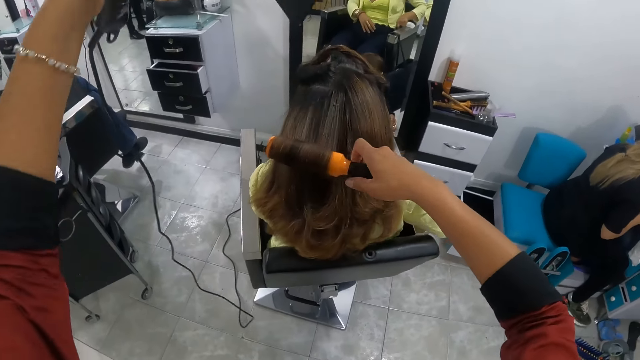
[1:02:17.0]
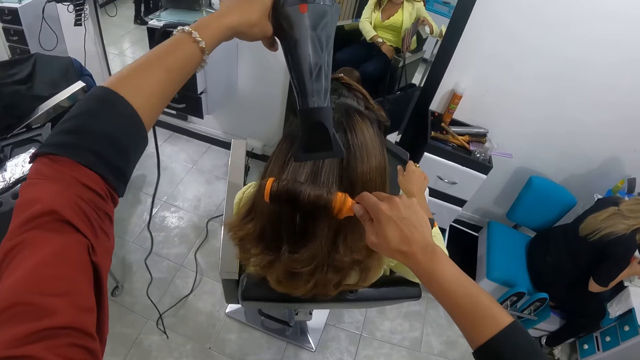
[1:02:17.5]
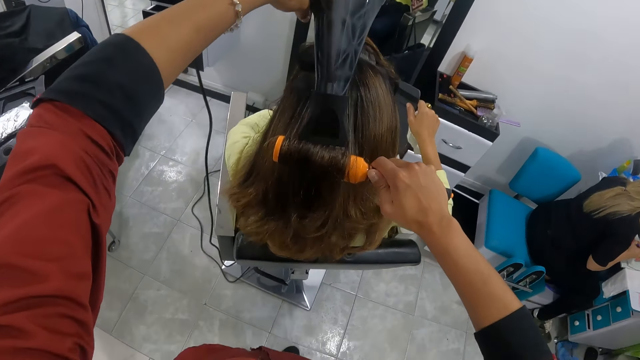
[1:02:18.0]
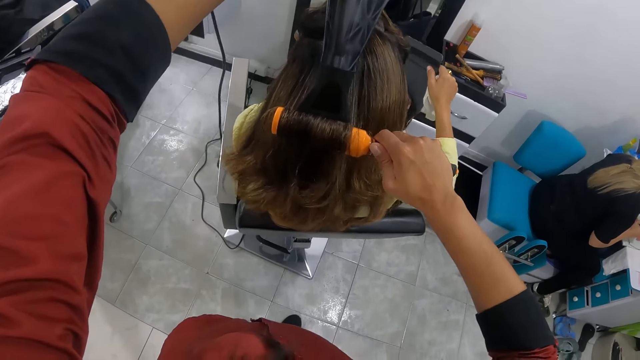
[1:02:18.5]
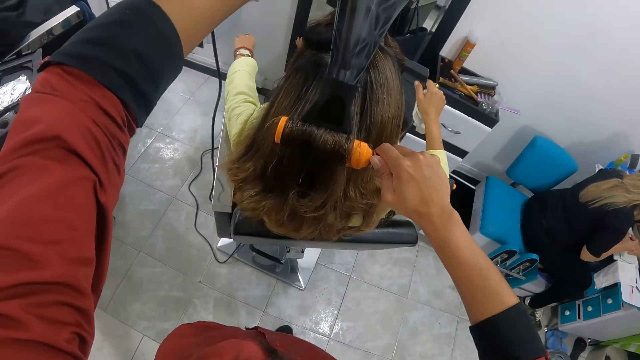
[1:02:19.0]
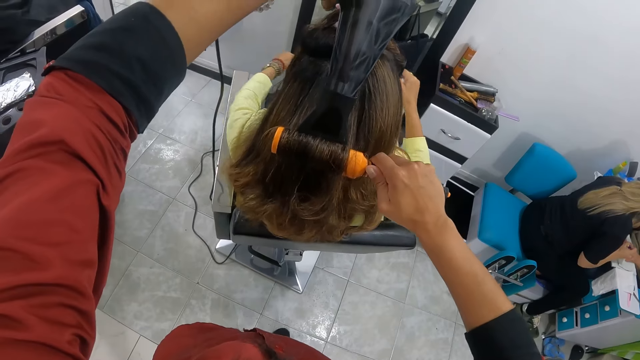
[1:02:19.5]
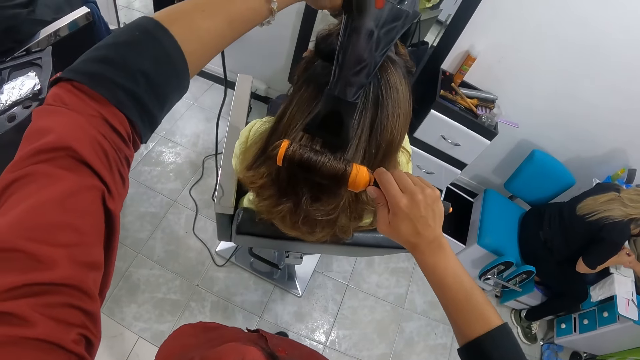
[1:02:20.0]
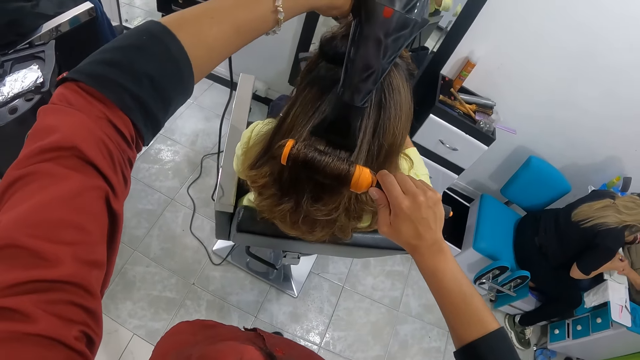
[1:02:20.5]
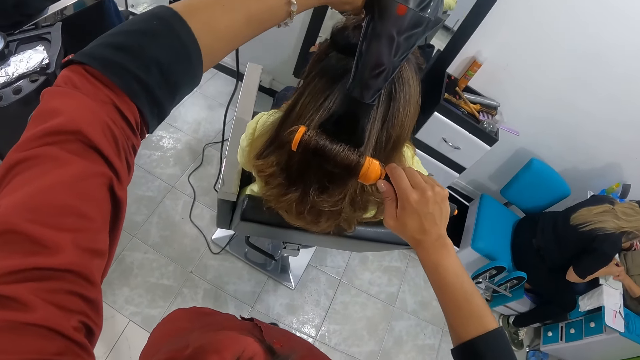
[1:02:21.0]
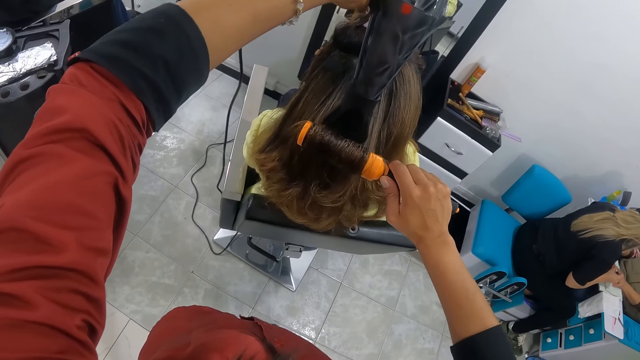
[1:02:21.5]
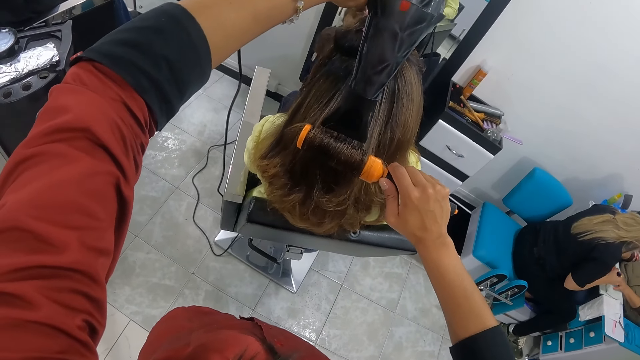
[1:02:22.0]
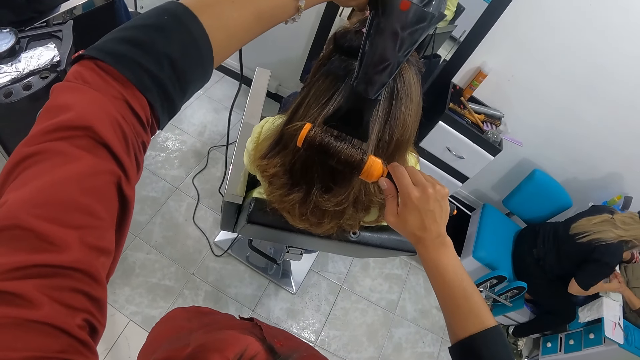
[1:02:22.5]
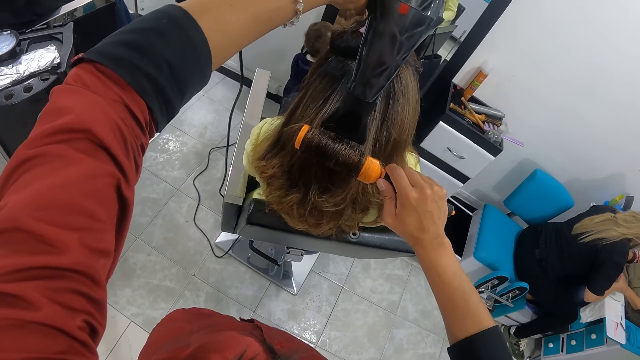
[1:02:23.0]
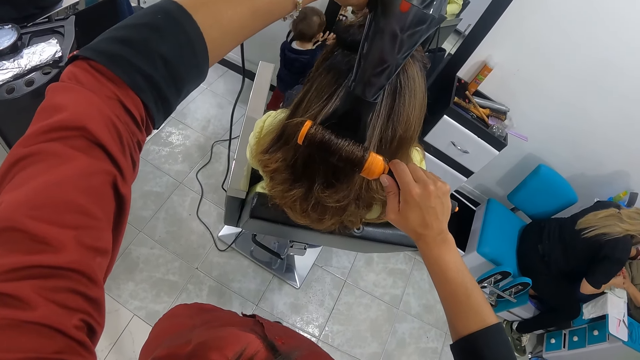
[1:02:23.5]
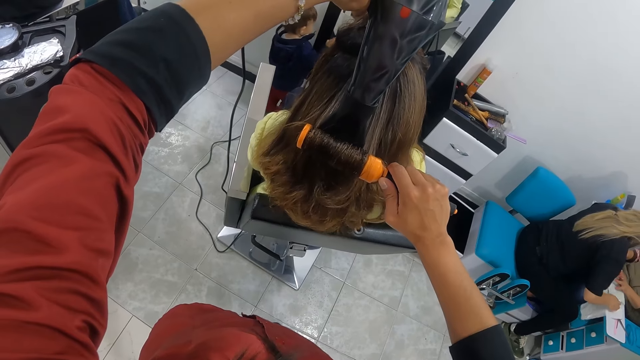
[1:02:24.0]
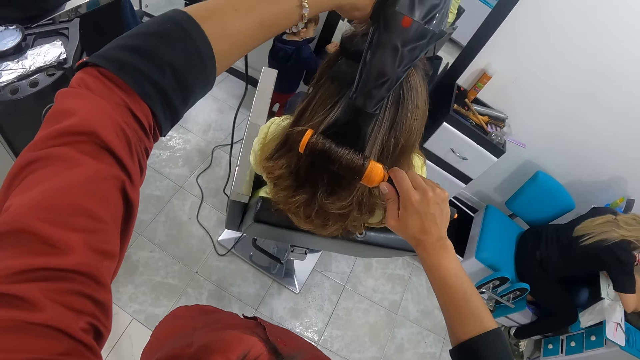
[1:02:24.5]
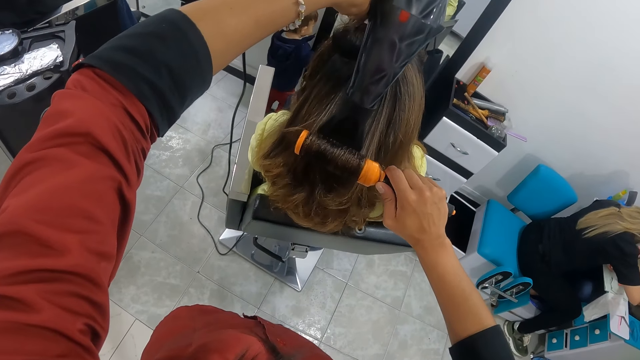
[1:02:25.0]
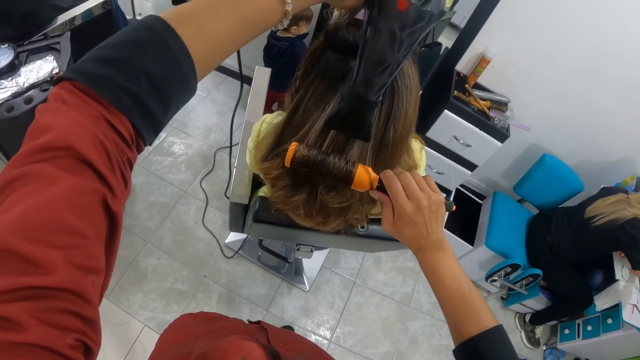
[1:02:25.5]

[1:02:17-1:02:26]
The woman holds the phone with her right hand.

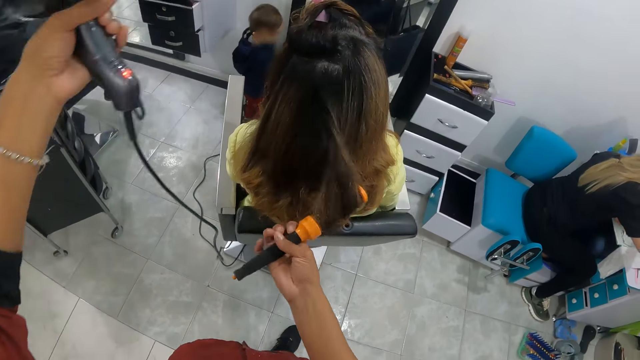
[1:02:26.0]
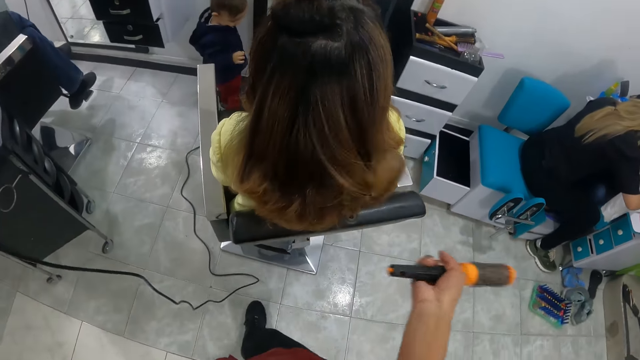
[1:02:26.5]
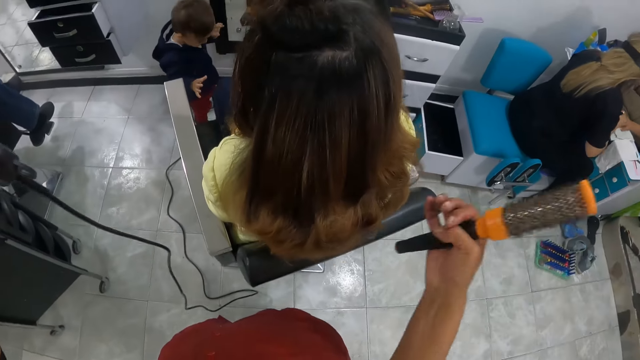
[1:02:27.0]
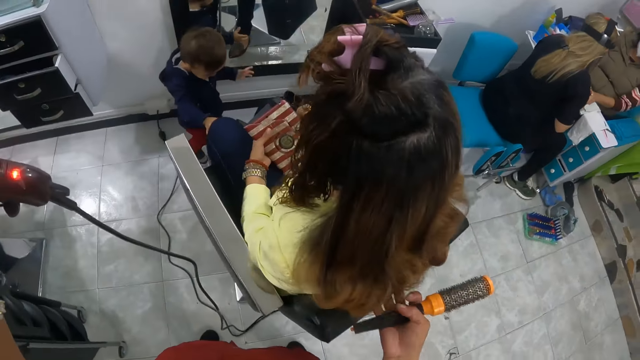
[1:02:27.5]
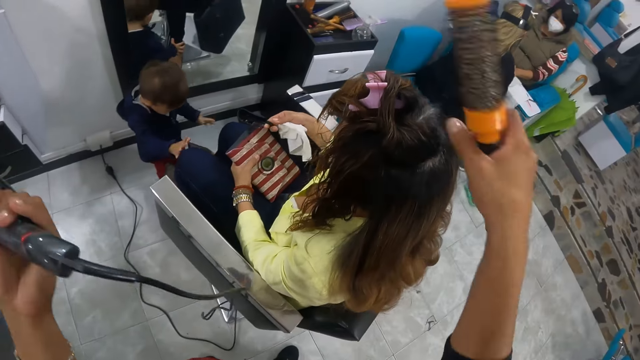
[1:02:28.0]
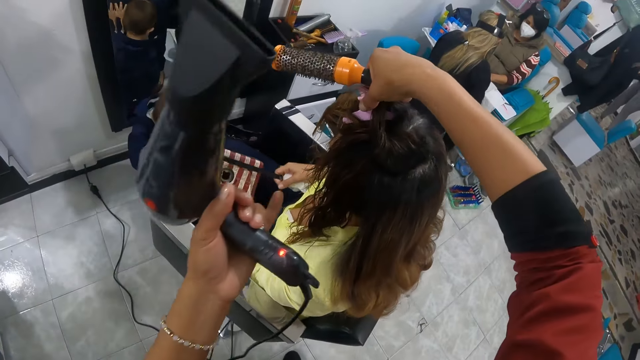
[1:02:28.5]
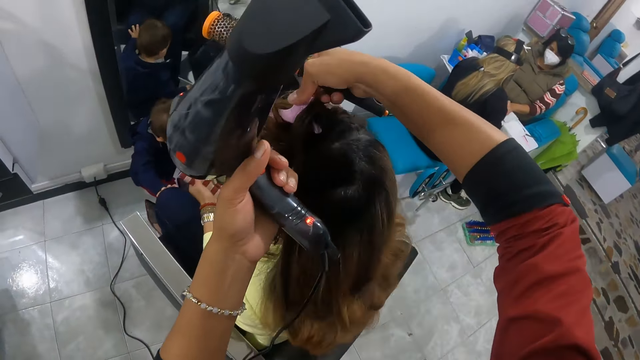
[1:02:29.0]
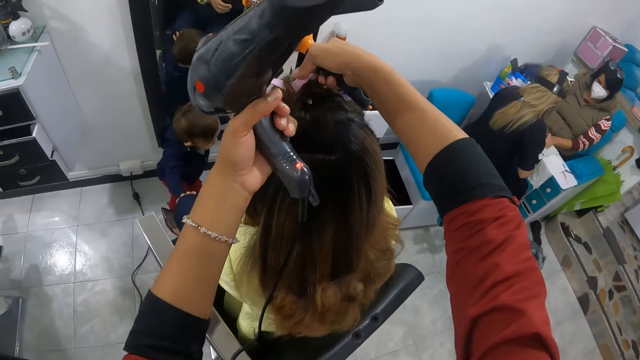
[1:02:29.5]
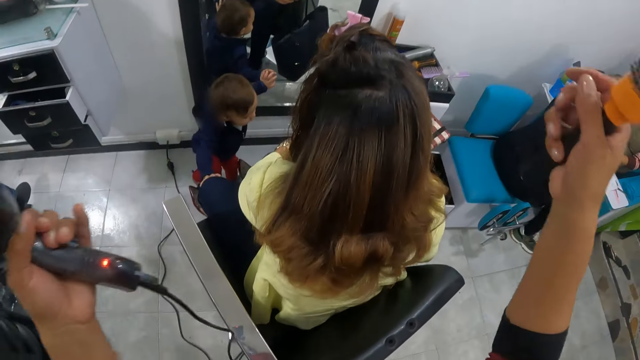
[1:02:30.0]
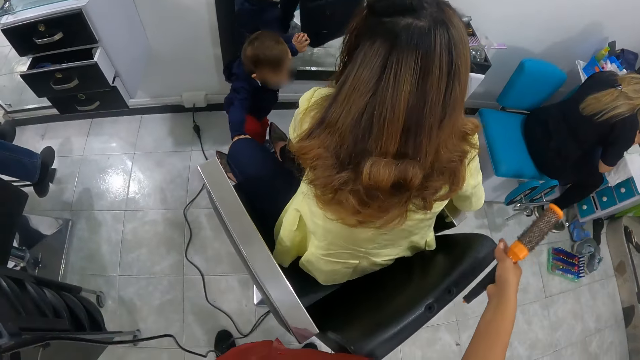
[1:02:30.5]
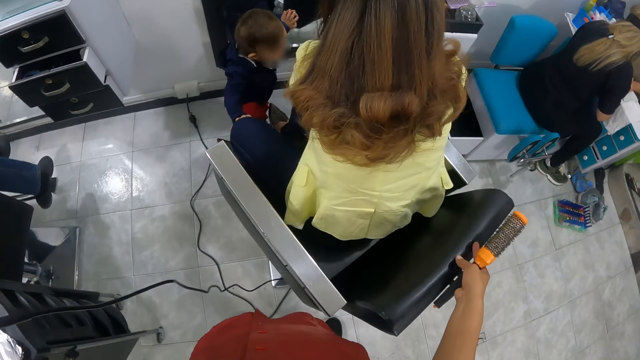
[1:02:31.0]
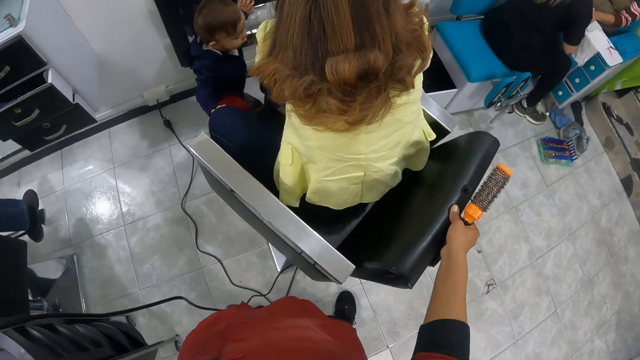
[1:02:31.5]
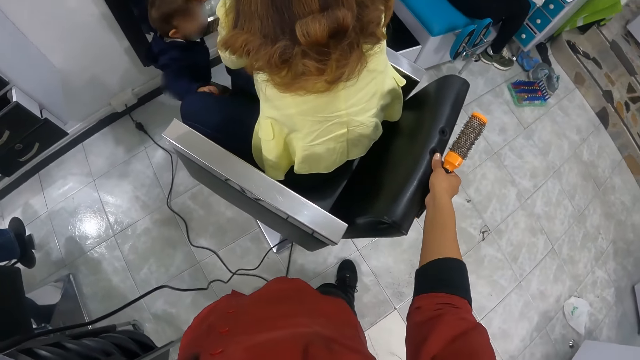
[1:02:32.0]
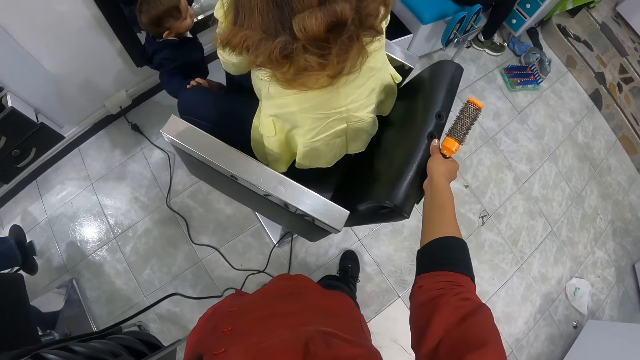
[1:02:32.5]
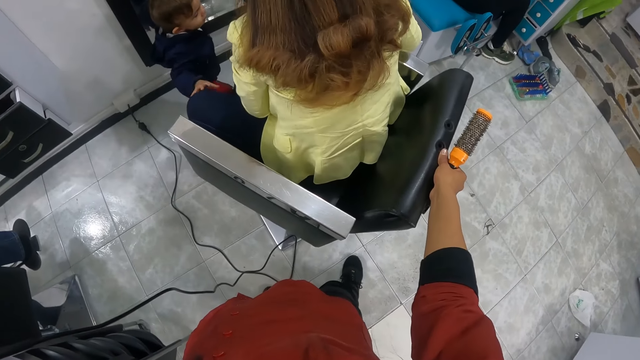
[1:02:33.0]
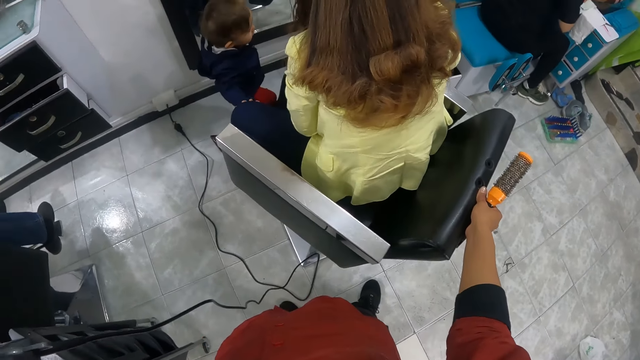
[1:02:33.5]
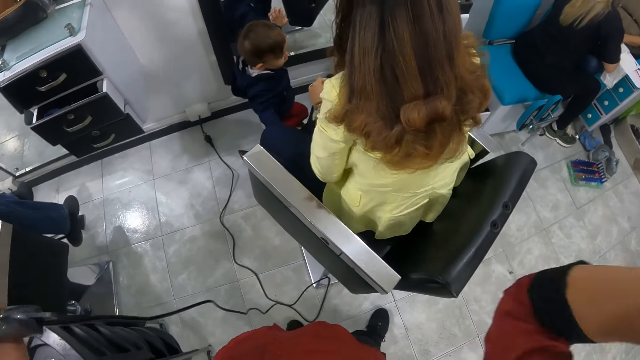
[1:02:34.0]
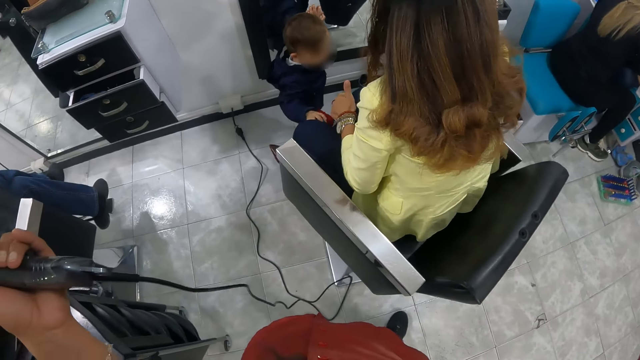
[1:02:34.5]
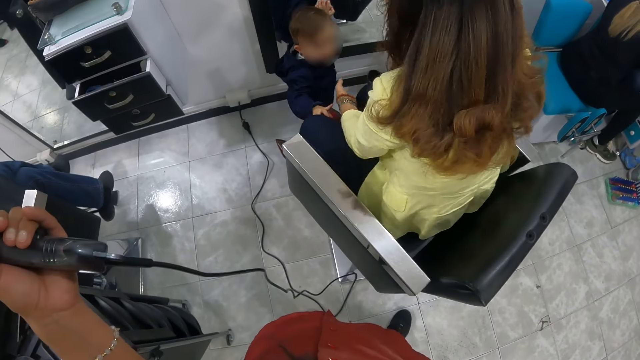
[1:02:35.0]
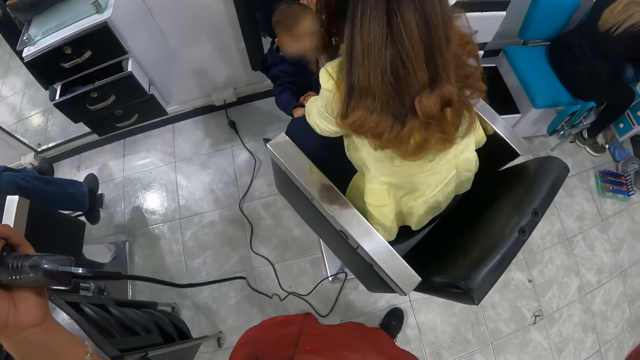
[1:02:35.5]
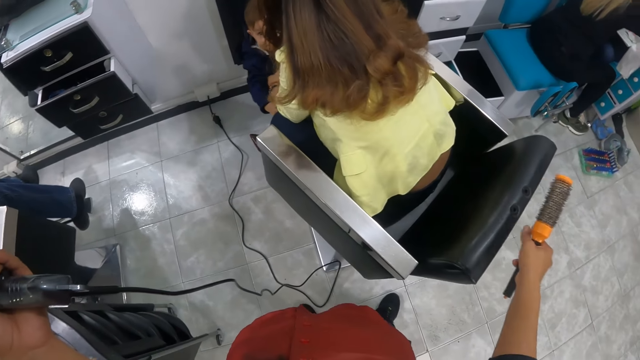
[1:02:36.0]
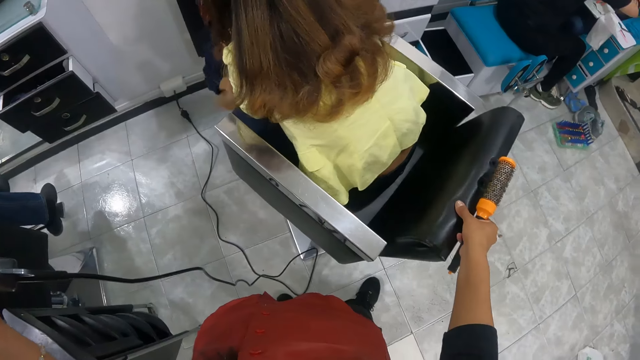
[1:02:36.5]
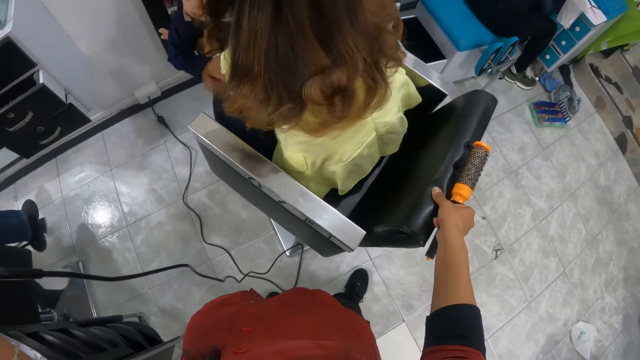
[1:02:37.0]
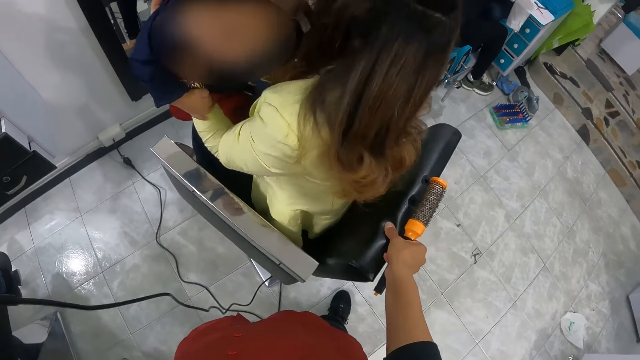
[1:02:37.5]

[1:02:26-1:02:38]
The camera wearer releases both the machine and the comb from the hair. She touches the hair of the woman with her right hand. The woman holds the phone with both hands. The camera wearer holds the hair. She touches the peg on the hair of the woman with her right hand. The woman opens the purse. The camera wearer holds the hair holder. She touches the hair of the woman with her left hand. She releases both the machine and the comb from the hair. She touches the chair with her right hand. She raises the hand. The woman carries the boy with both hands and picks up the boy. The camera wearer touches the chair with the right hand.
